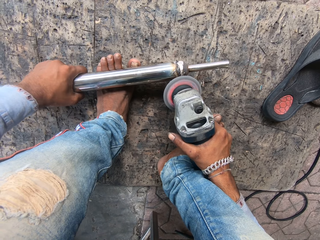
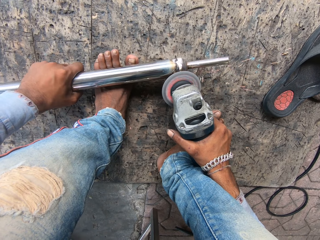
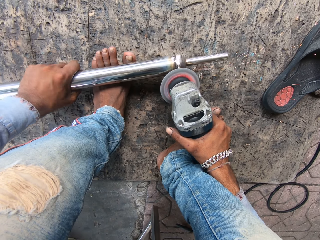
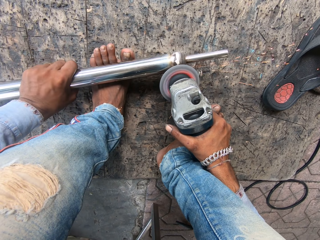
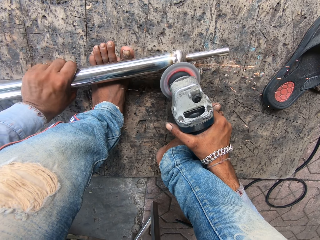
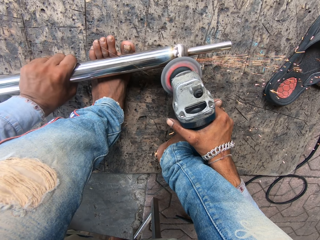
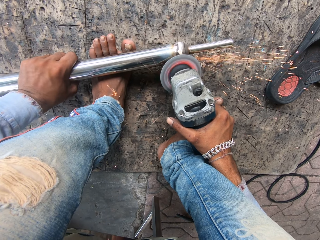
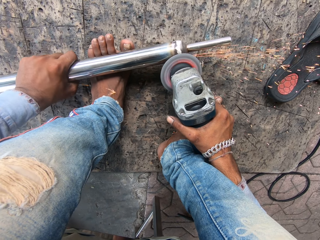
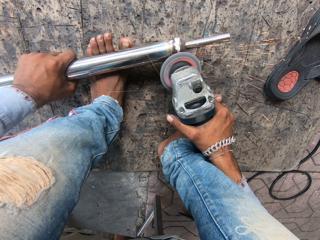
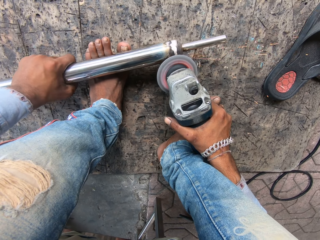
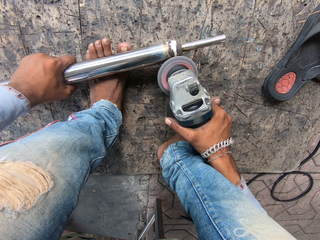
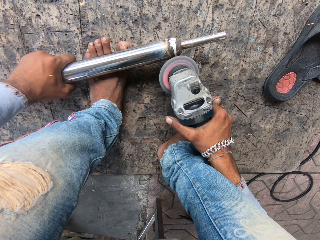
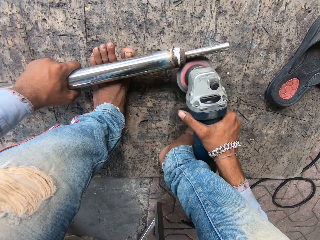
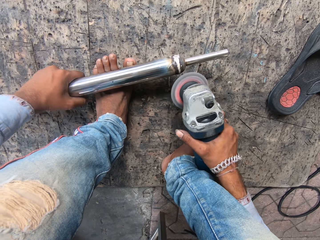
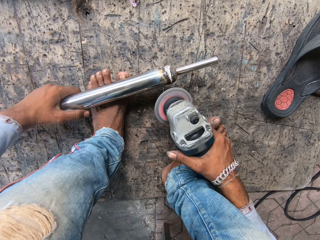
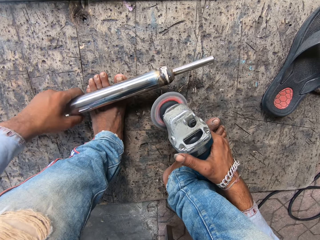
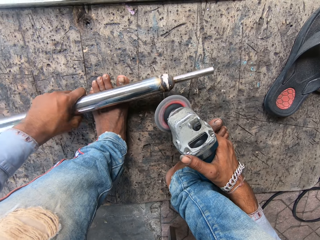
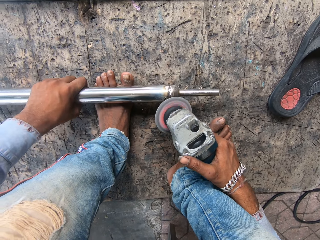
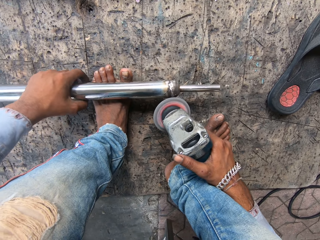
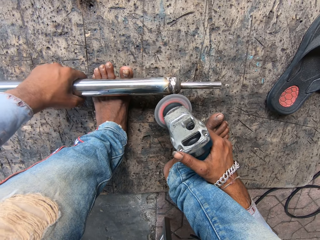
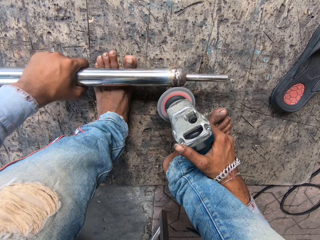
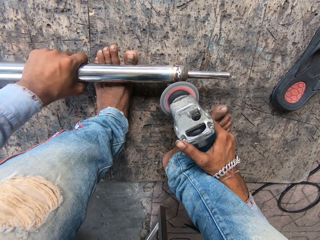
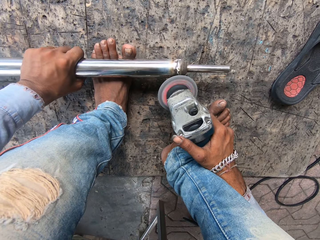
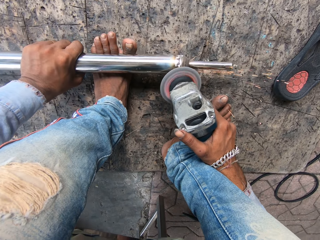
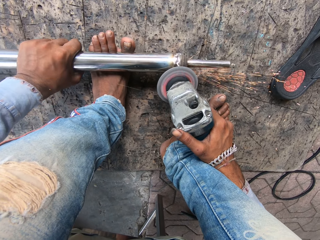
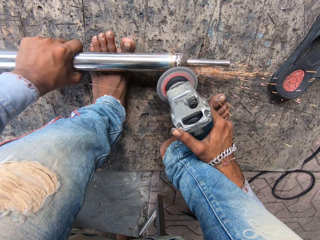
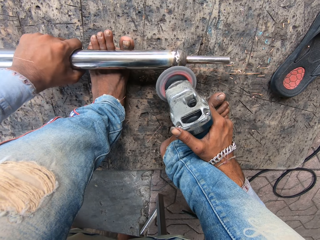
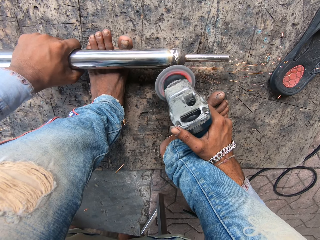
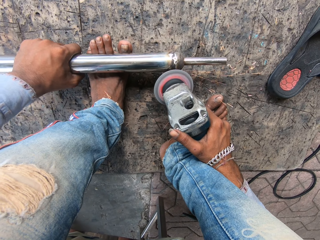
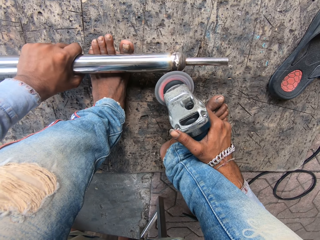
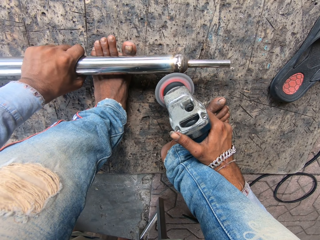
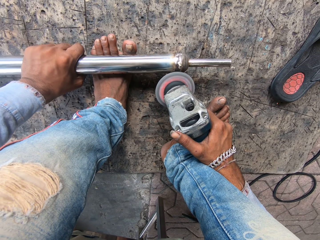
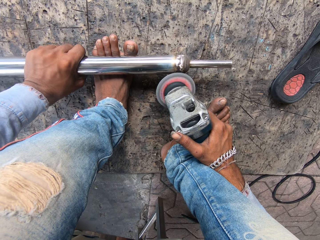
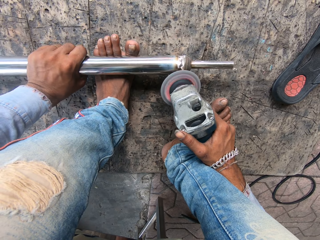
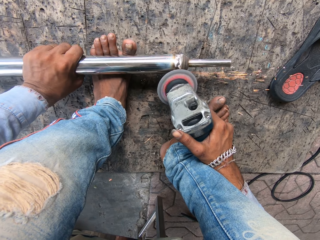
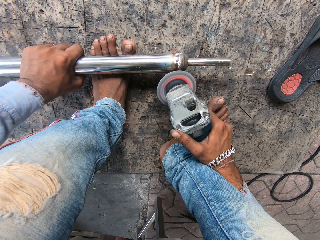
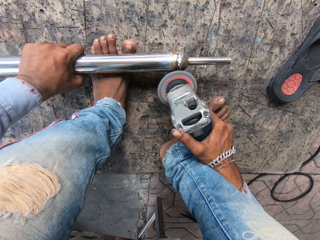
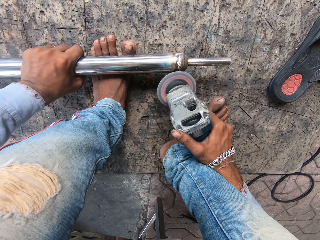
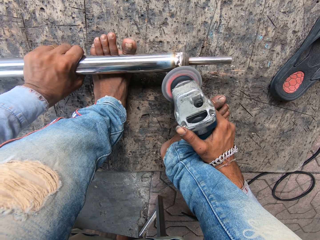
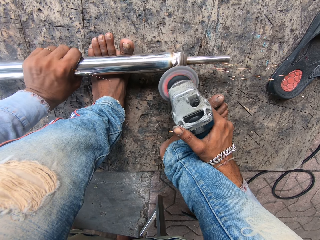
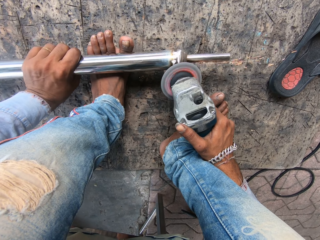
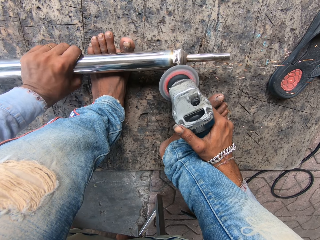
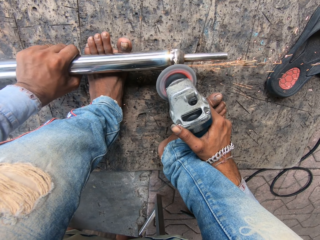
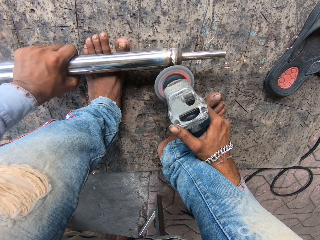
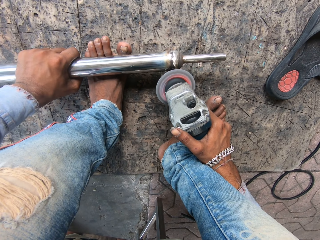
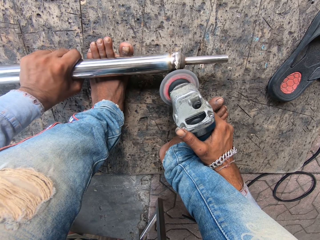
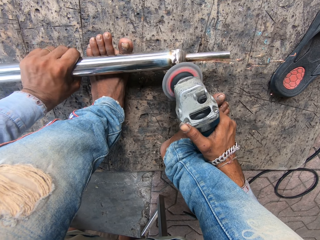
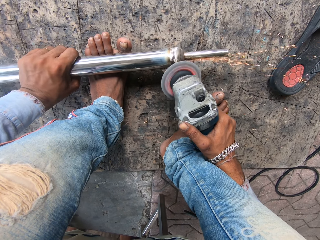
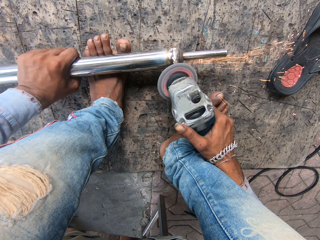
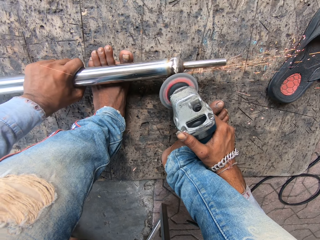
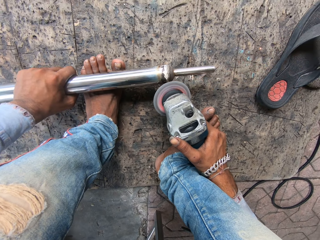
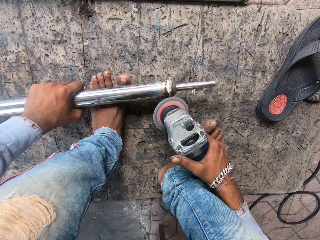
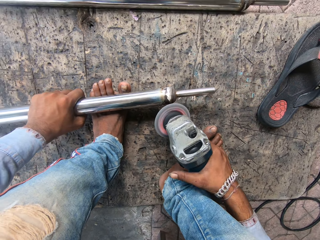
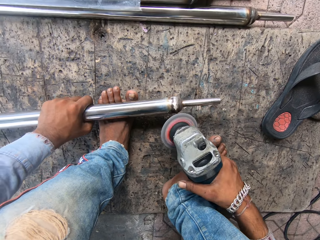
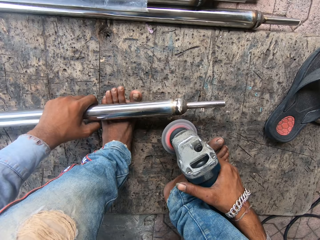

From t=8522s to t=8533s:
The camera wearer moves metal. They grind the metal. They grind the metal again.

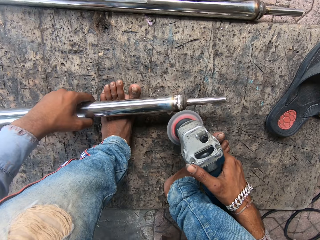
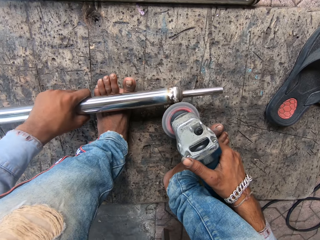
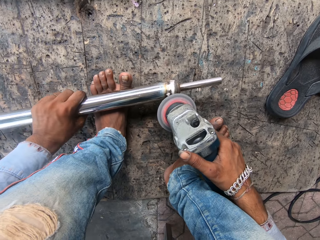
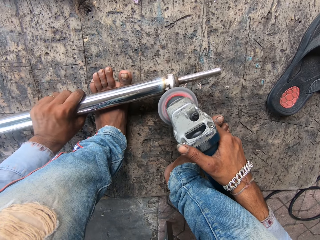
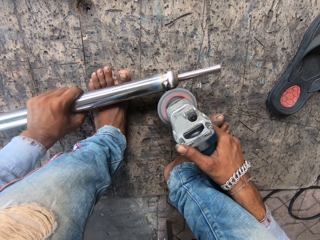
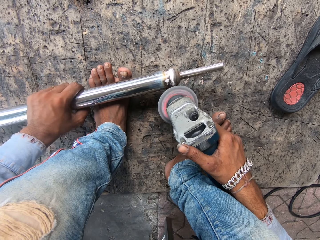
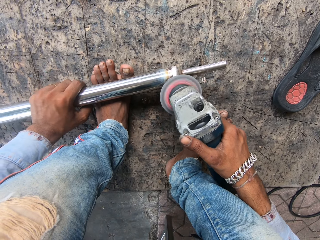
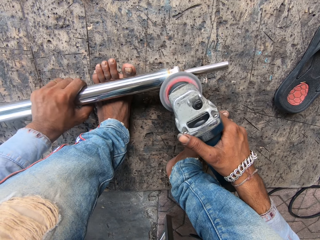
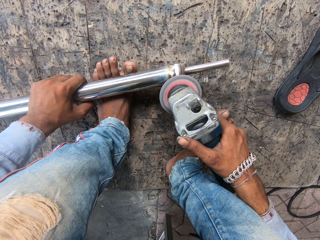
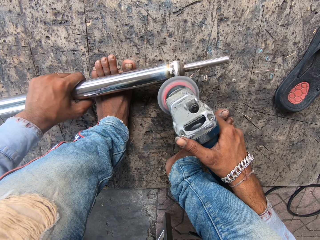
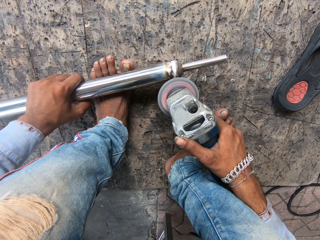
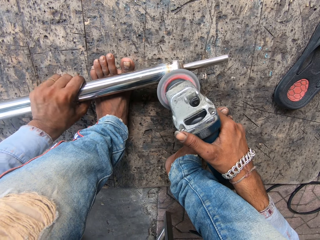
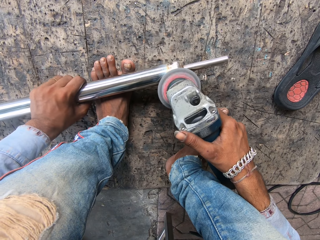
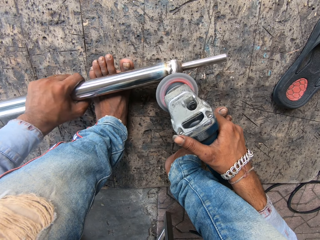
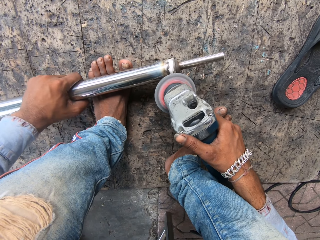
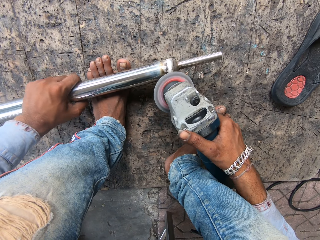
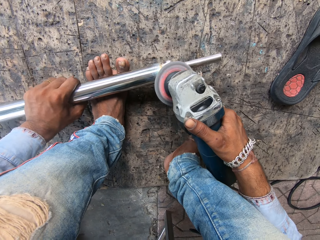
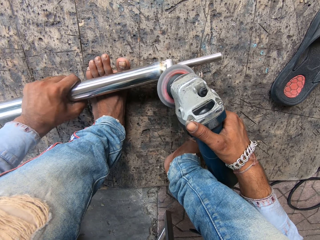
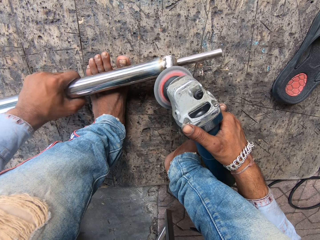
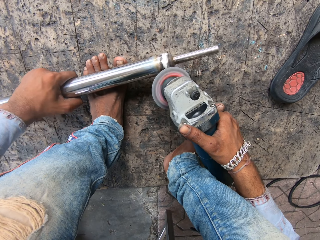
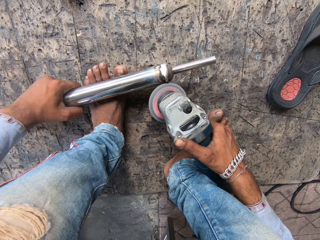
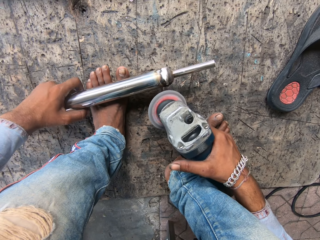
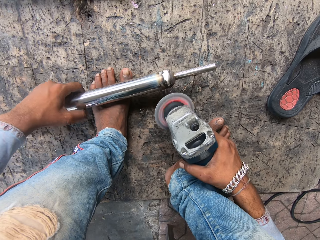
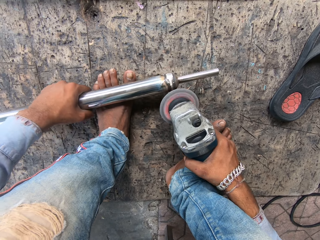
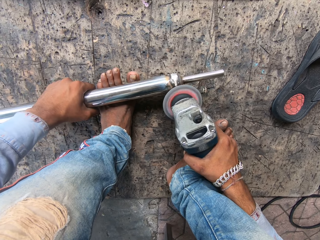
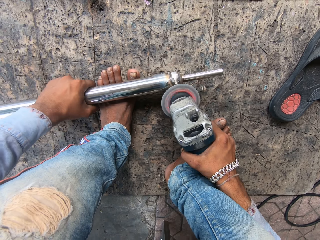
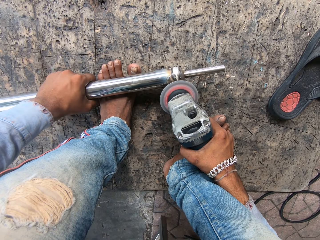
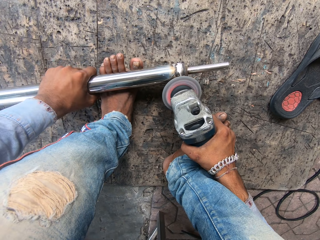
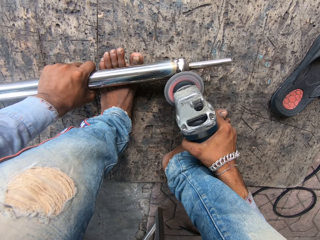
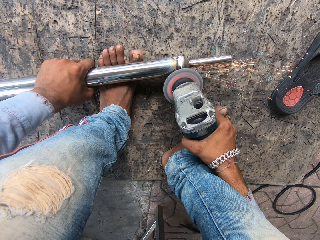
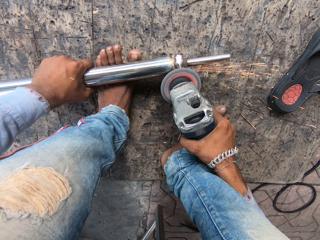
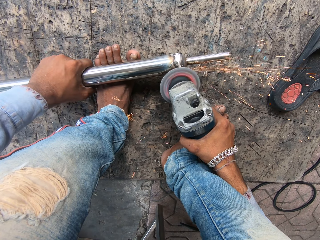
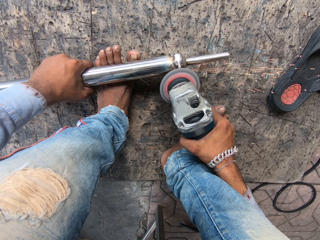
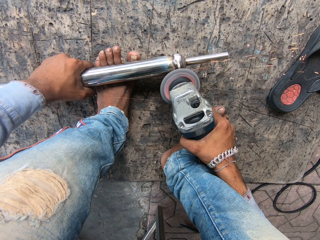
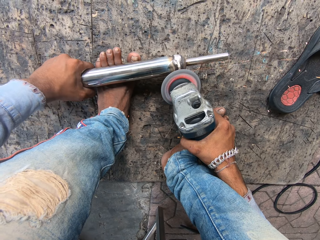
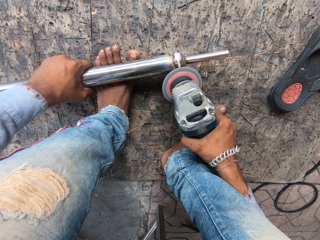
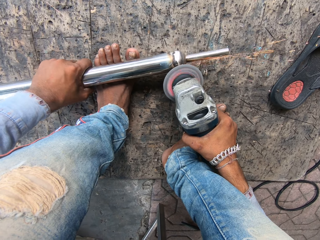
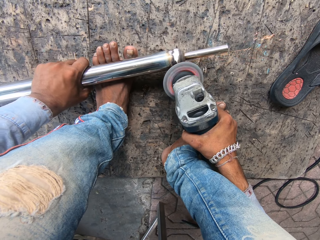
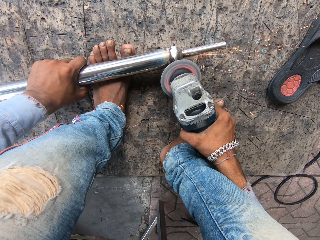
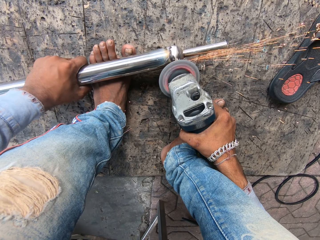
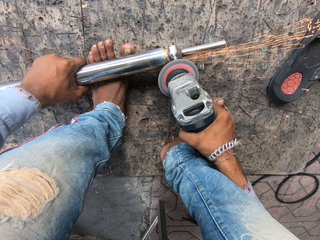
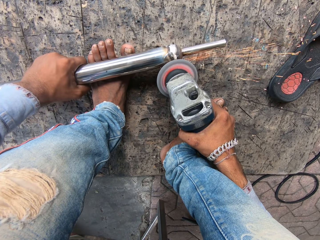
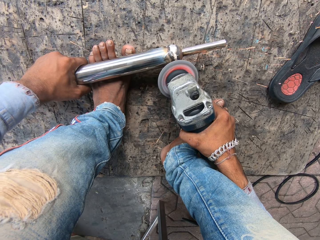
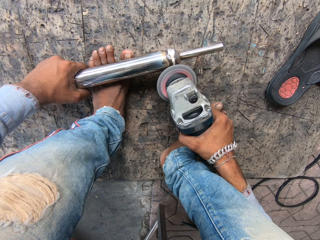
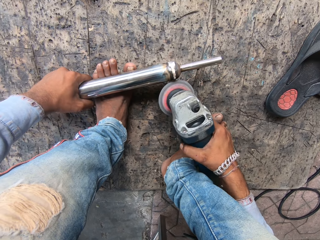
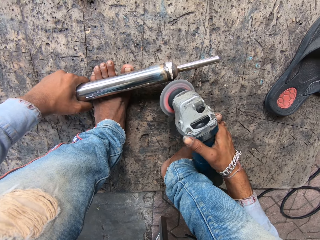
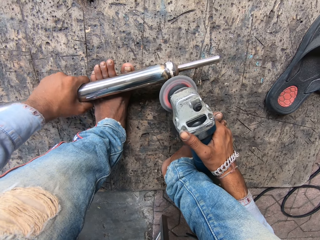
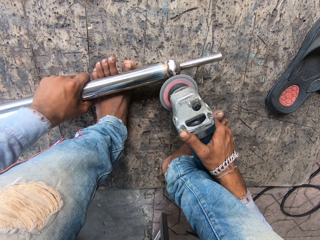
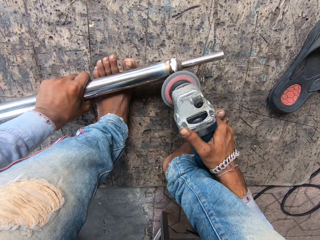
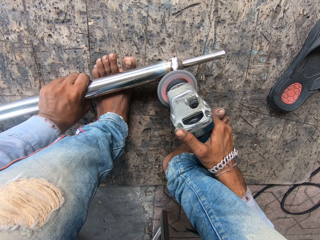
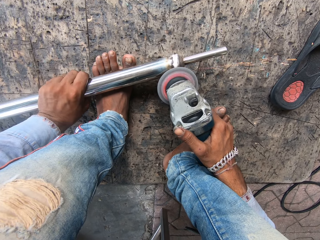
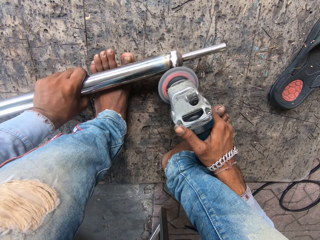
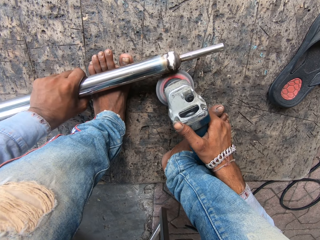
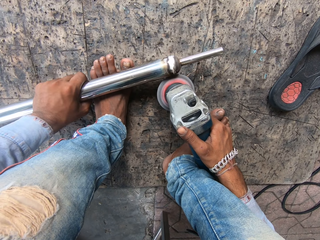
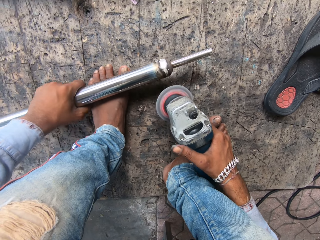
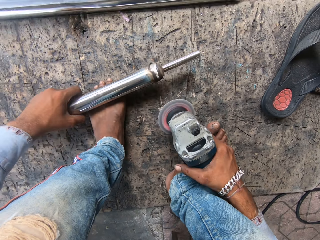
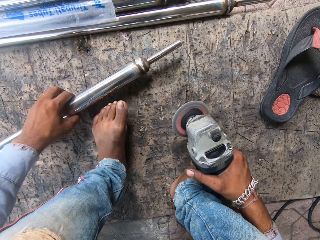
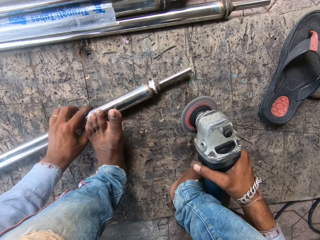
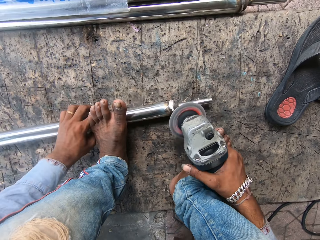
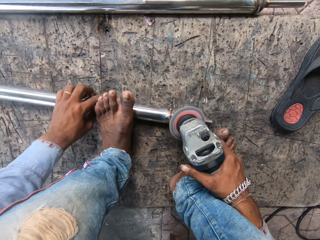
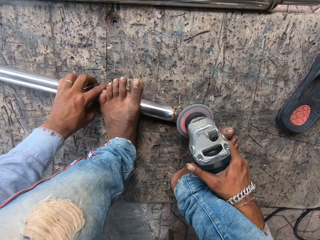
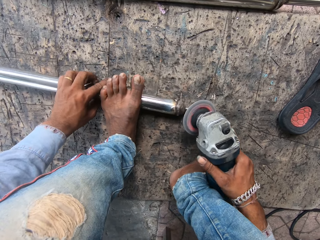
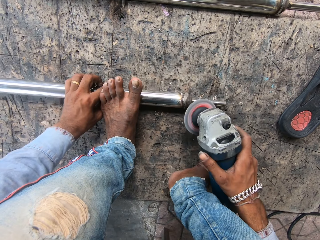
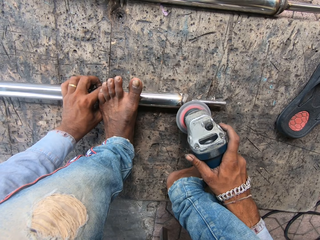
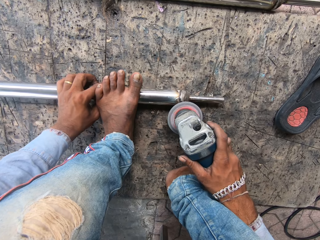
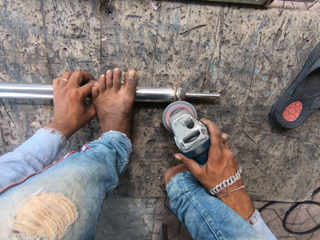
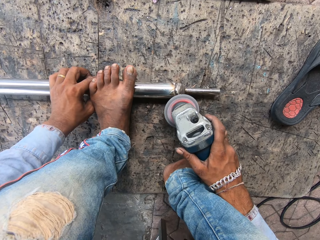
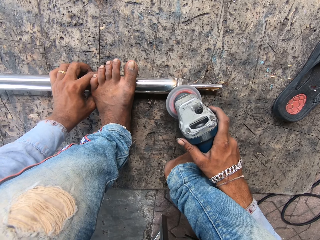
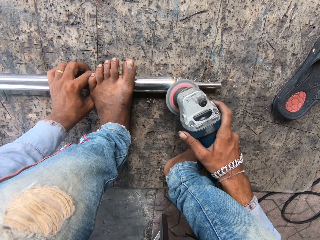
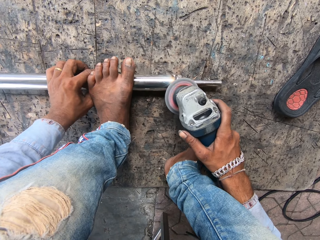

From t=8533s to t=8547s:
The camera wearer moves the metal with a hand. They move the metal. They grind the metal. They put the metal down. They weld the metal. They move the metal.
